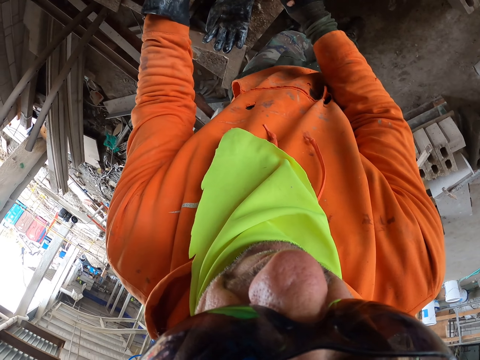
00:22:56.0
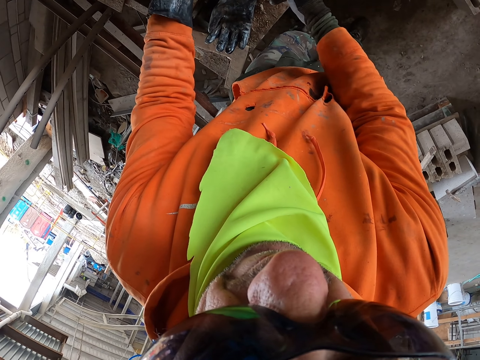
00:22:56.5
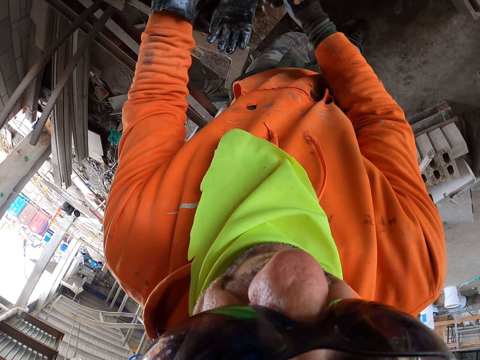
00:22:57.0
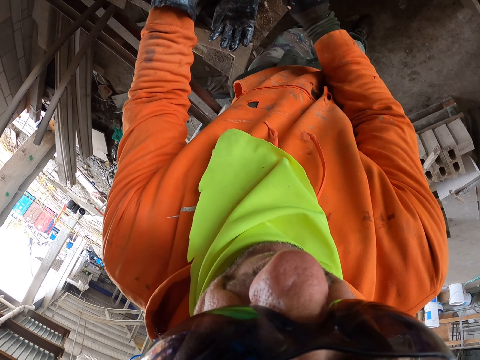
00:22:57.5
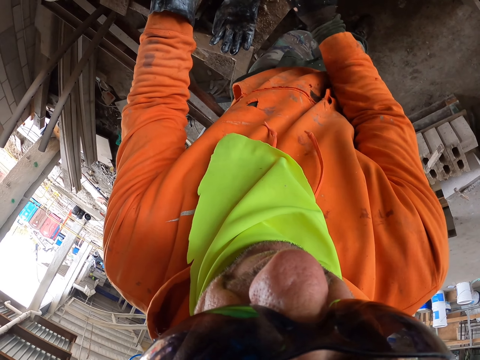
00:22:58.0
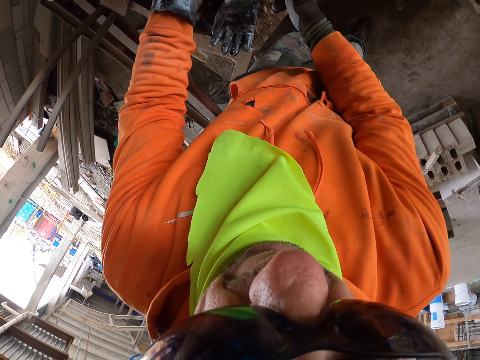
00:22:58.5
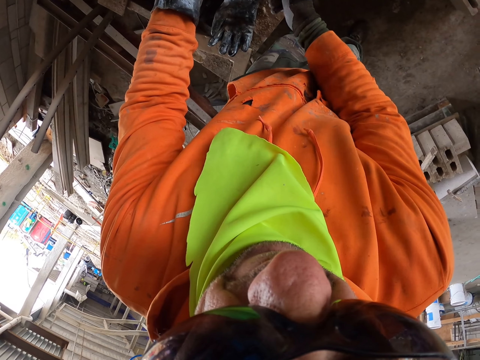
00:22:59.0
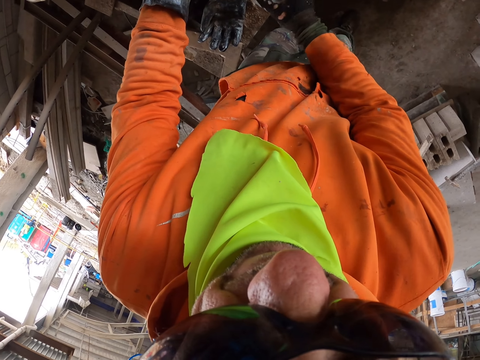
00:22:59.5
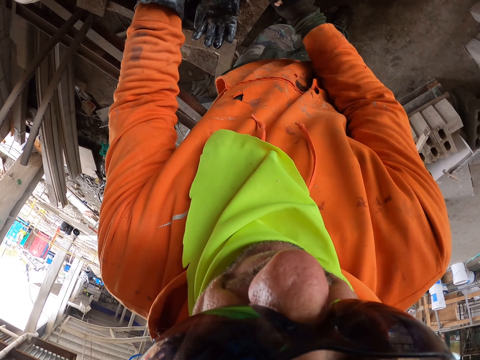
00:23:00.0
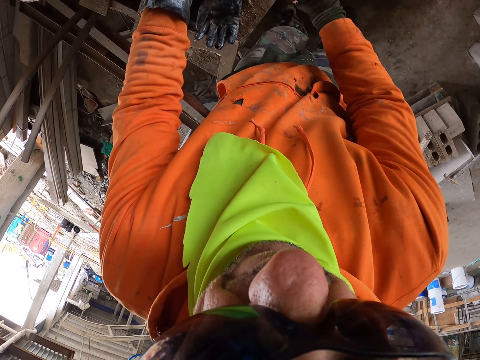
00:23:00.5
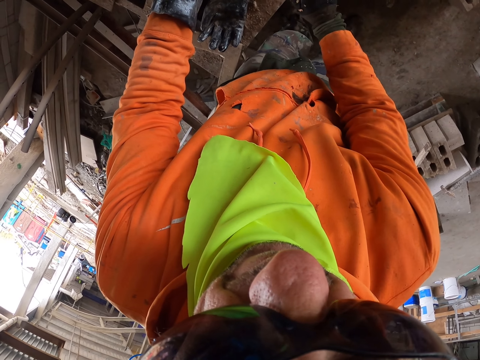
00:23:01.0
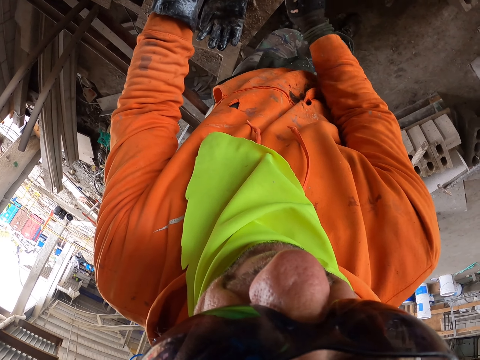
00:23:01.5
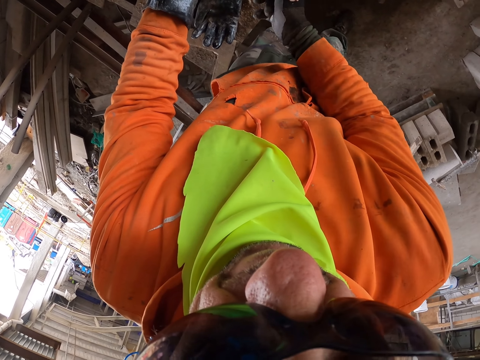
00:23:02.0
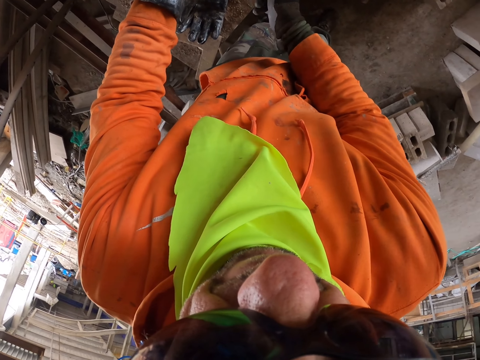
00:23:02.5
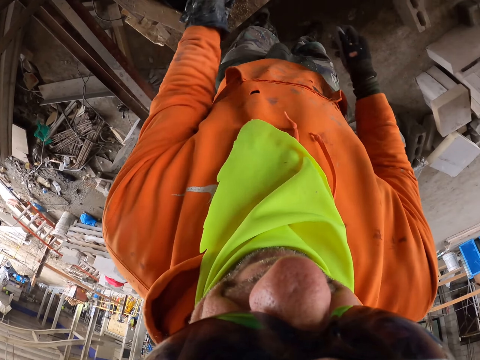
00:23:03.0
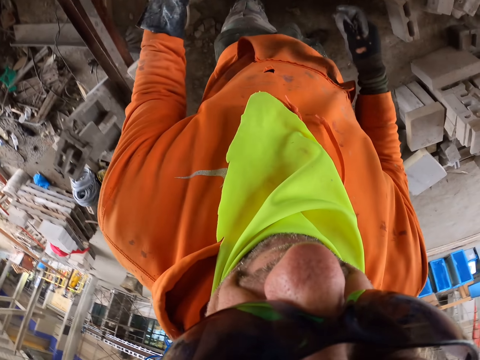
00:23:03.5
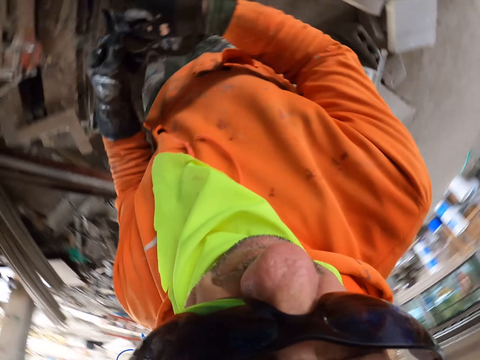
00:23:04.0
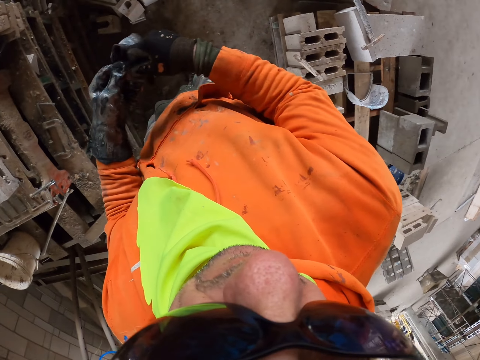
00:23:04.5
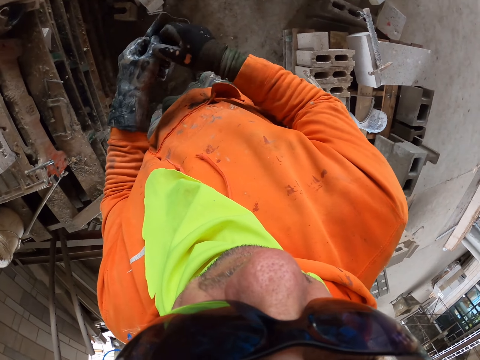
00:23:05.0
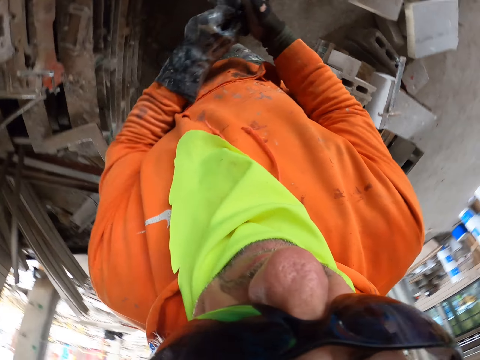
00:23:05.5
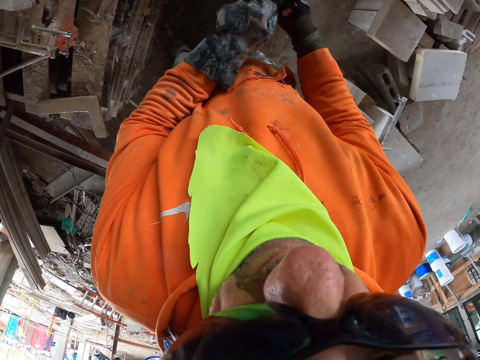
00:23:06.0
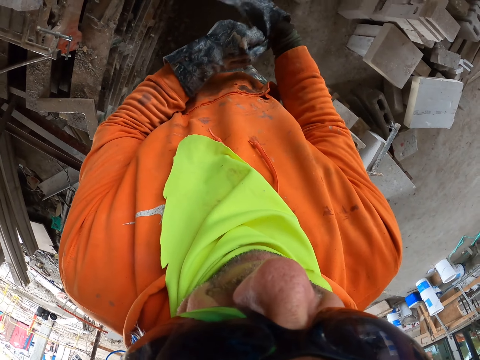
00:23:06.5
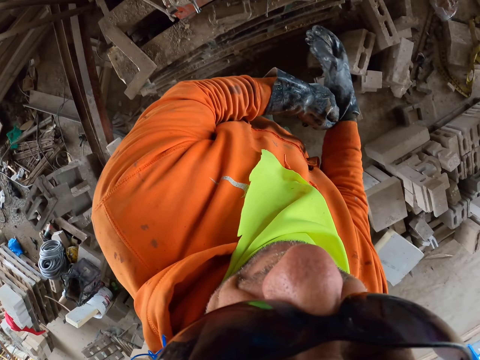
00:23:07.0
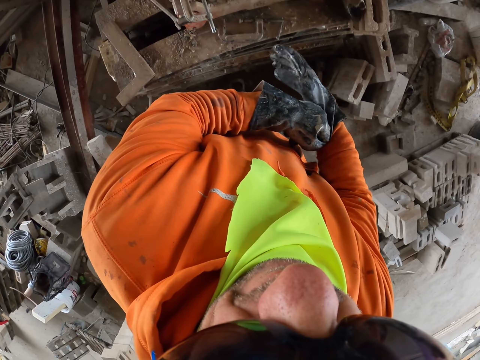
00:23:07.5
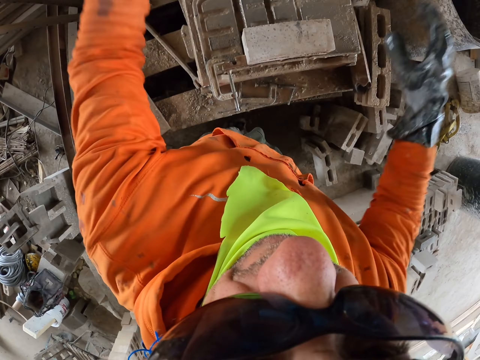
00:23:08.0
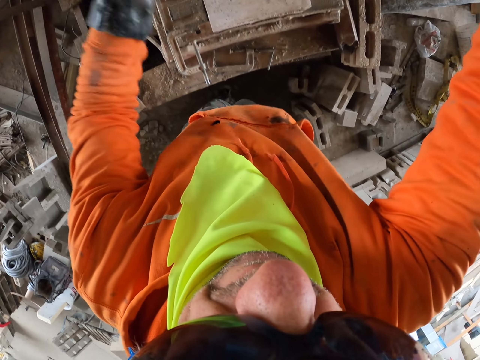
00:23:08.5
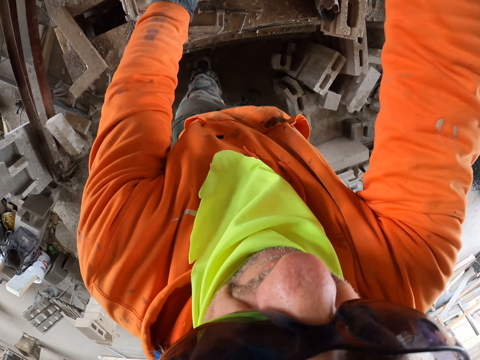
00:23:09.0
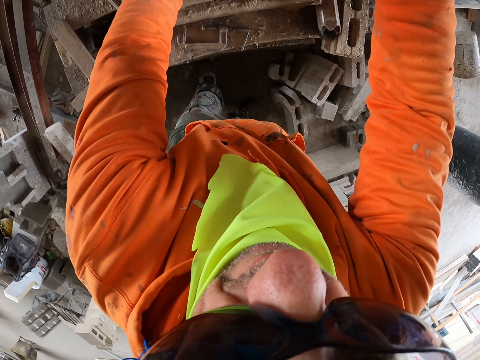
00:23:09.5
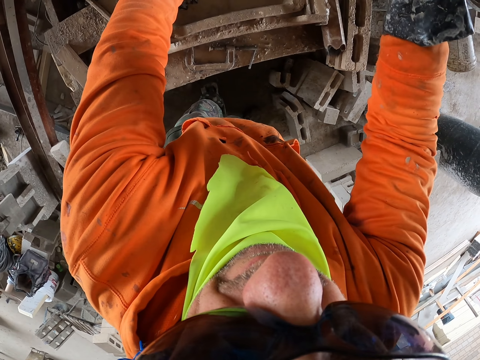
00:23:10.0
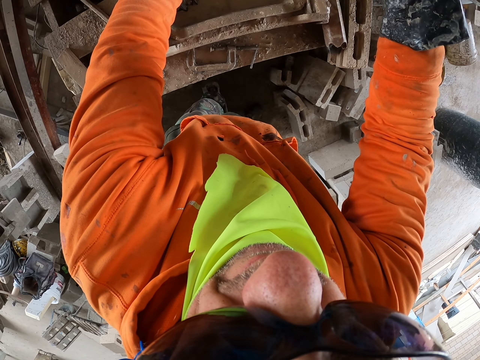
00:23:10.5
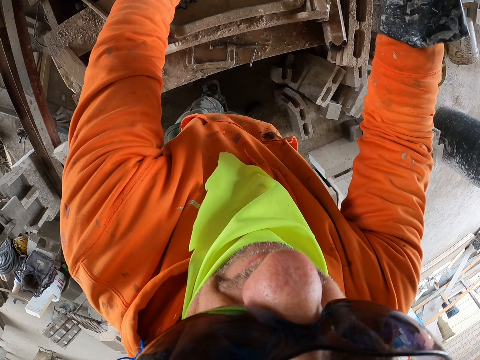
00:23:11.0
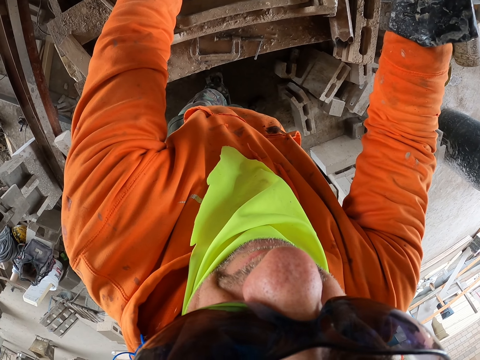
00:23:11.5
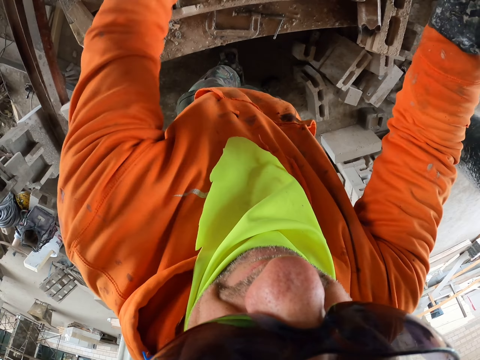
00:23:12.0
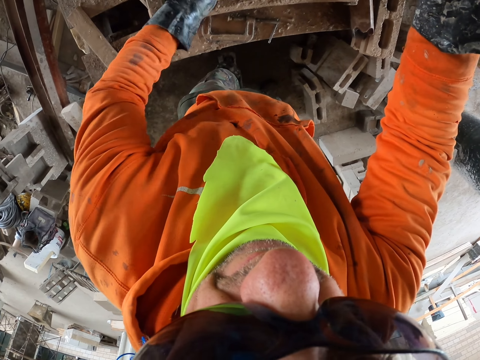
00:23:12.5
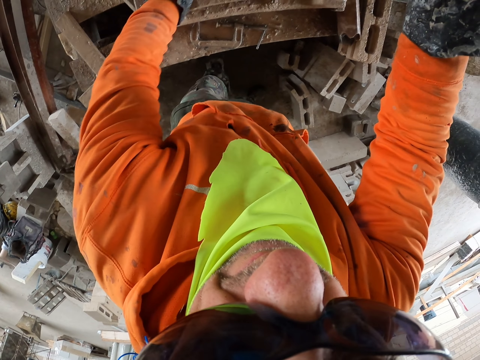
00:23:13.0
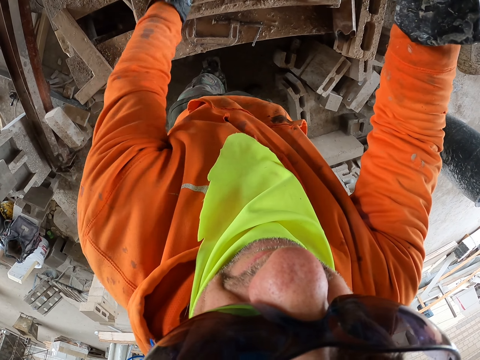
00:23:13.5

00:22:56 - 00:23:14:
The camera wearer picks a glove. They wear the glove. They cut the brick.

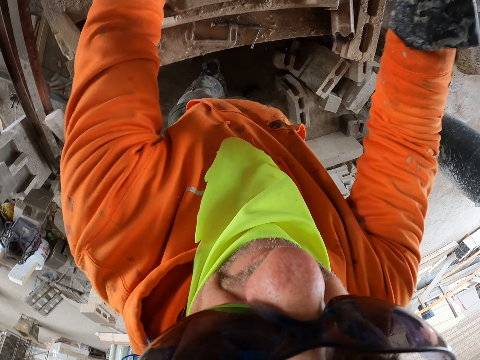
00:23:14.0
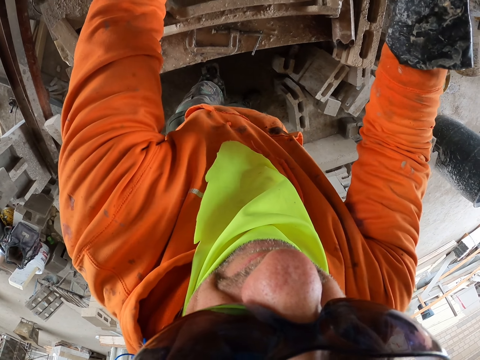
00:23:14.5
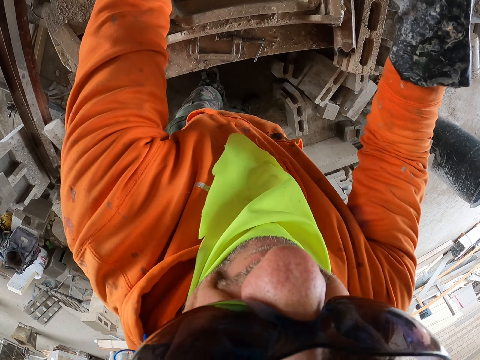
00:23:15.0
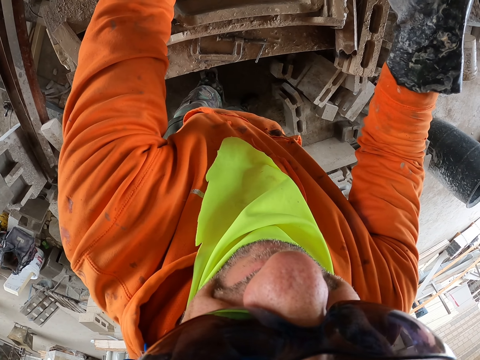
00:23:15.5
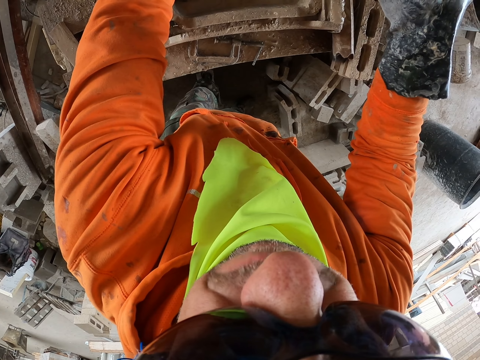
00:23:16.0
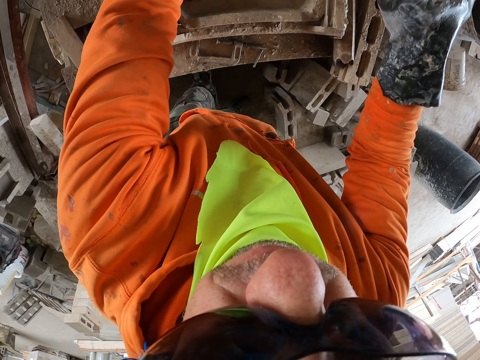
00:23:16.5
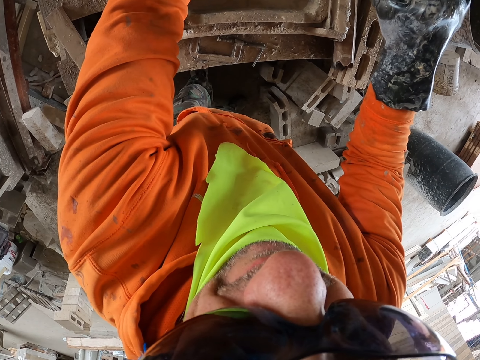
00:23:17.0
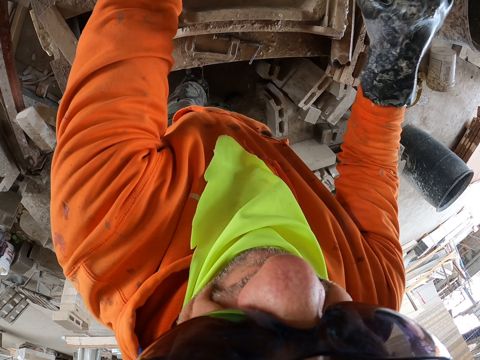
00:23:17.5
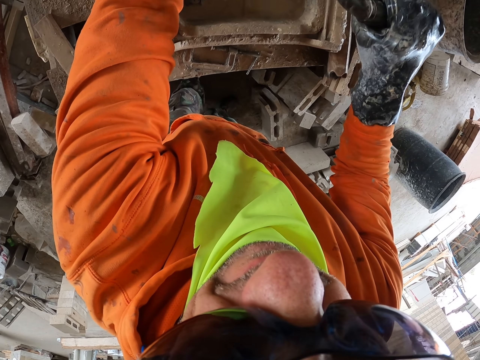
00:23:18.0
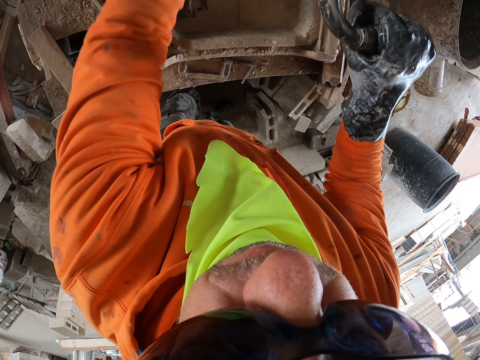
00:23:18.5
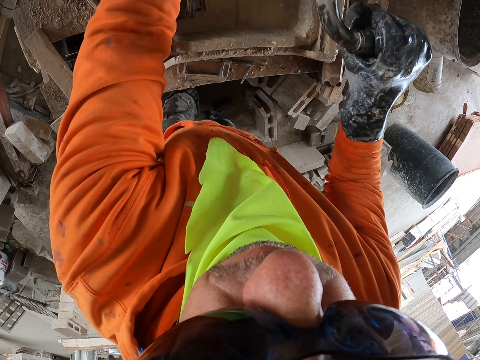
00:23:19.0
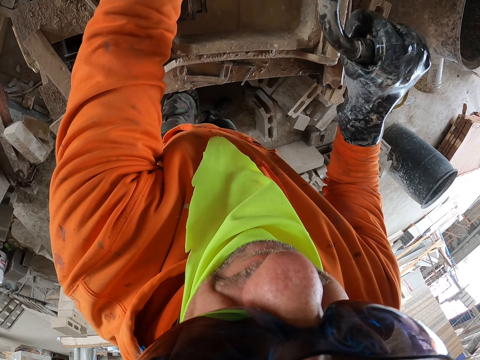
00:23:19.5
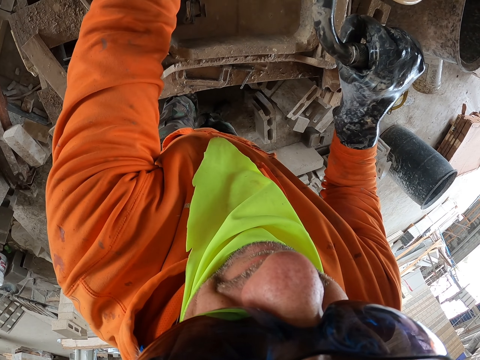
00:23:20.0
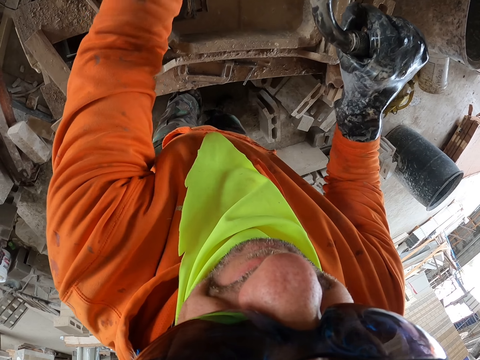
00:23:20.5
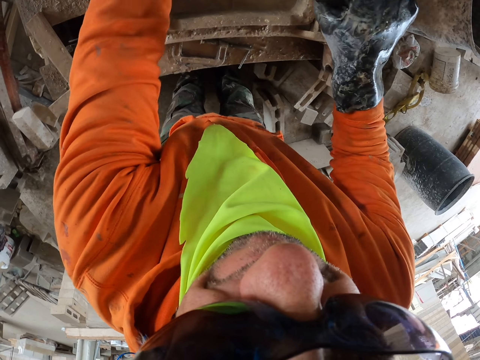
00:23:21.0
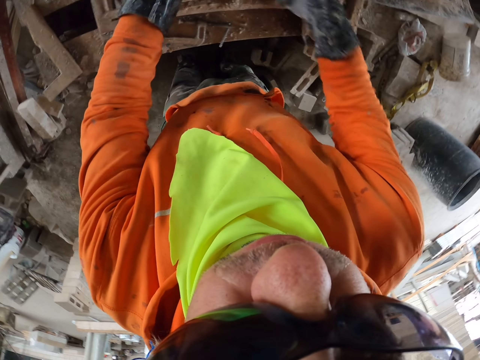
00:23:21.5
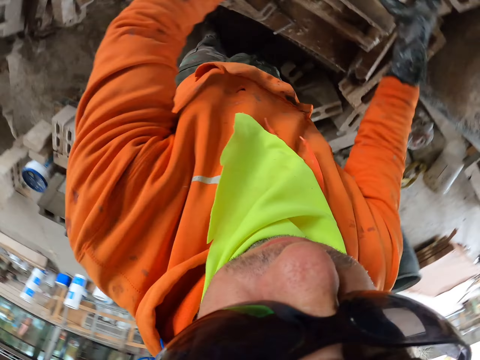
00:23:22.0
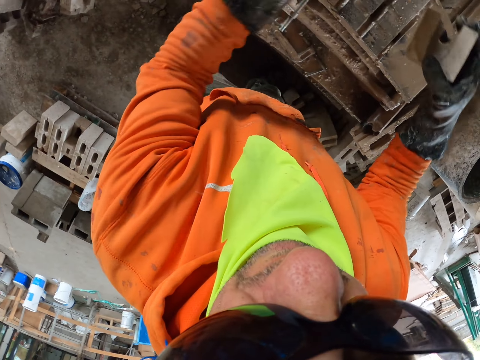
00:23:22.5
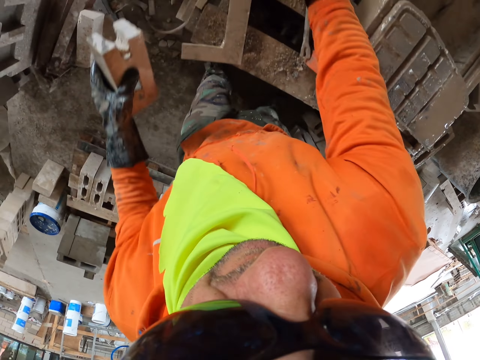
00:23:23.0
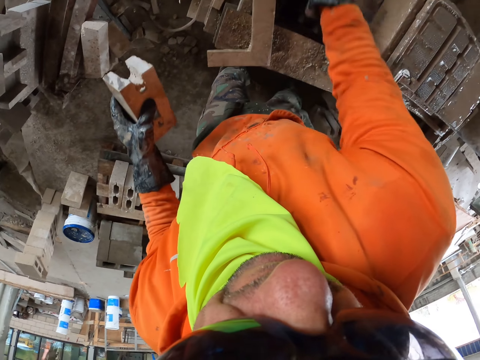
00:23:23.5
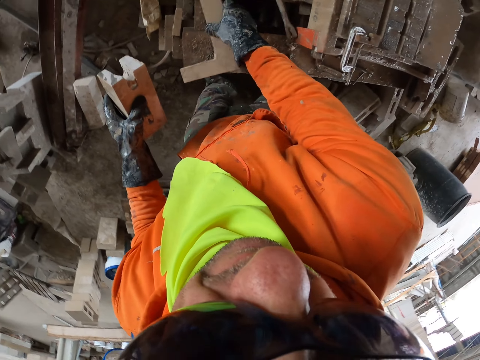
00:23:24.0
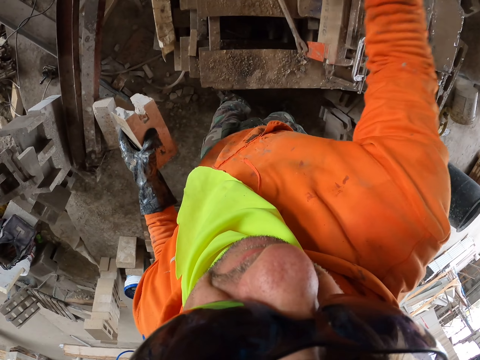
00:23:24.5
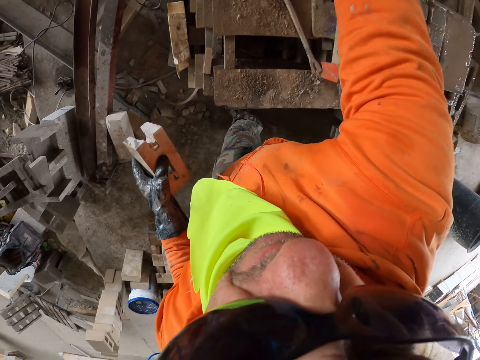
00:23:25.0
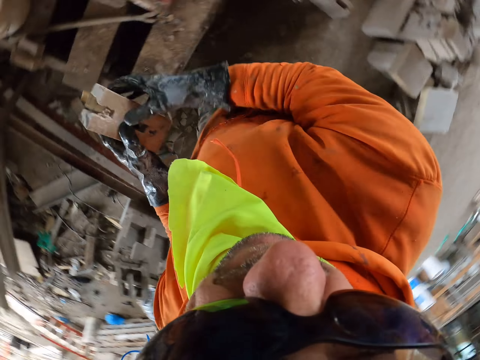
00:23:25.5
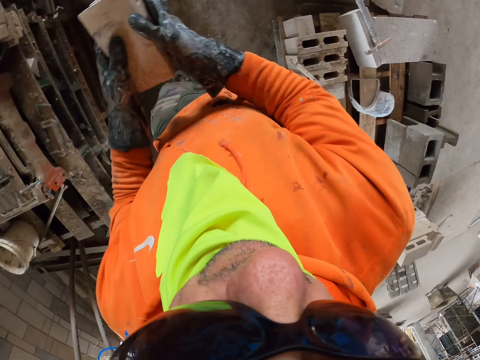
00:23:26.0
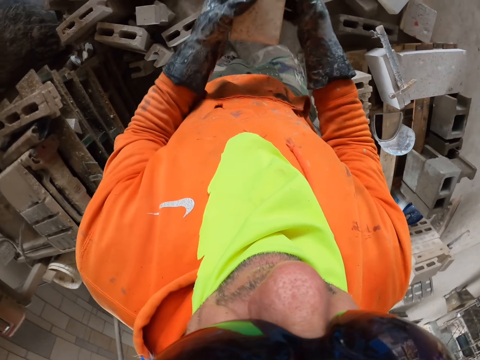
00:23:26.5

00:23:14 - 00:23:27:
The camera wearer puts a brick aside. They put a T-square aside.
